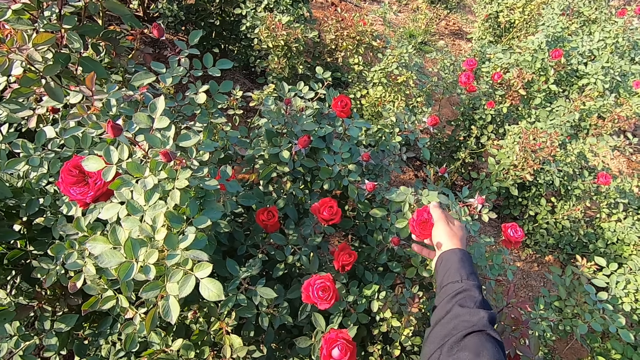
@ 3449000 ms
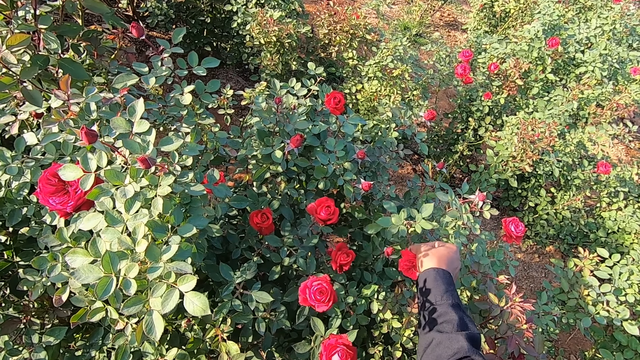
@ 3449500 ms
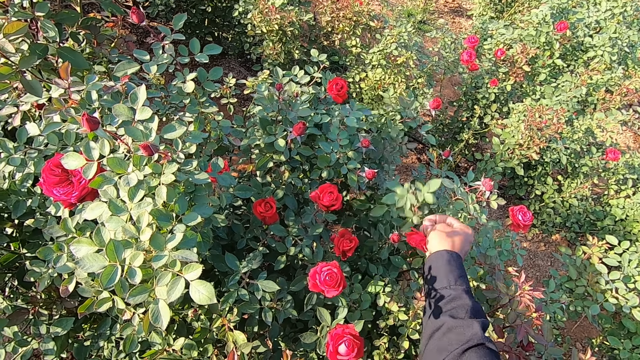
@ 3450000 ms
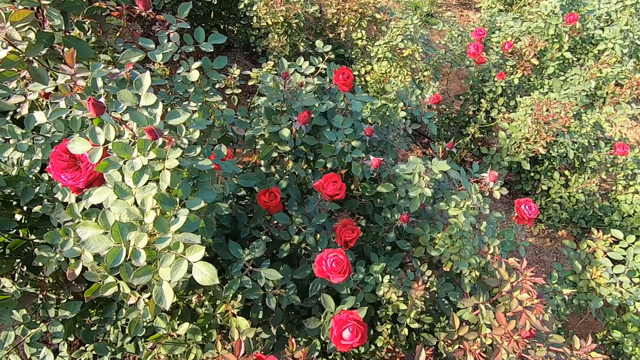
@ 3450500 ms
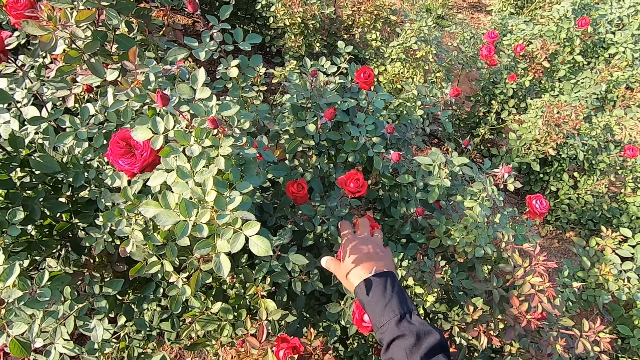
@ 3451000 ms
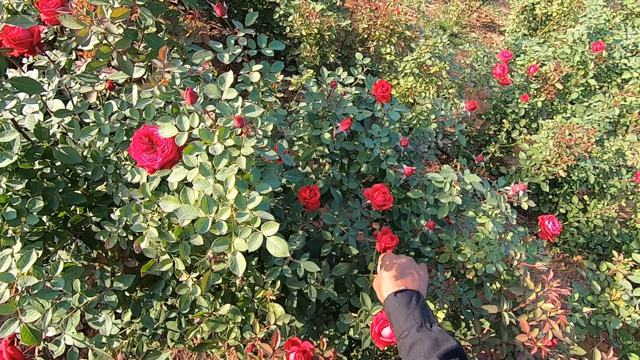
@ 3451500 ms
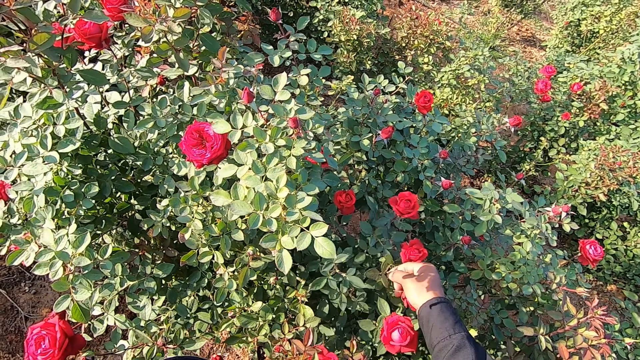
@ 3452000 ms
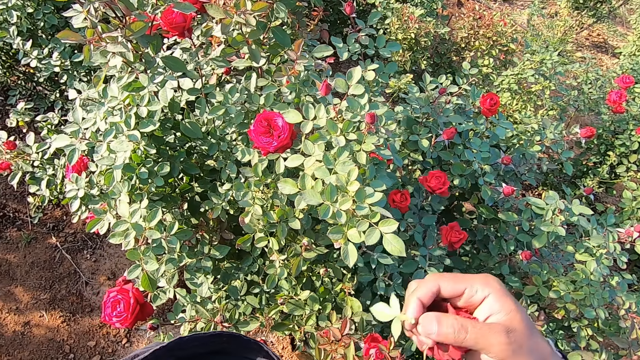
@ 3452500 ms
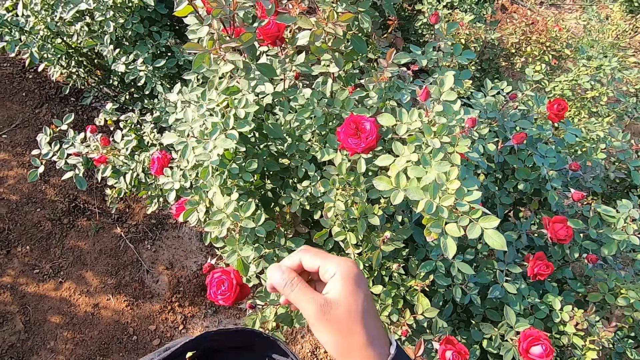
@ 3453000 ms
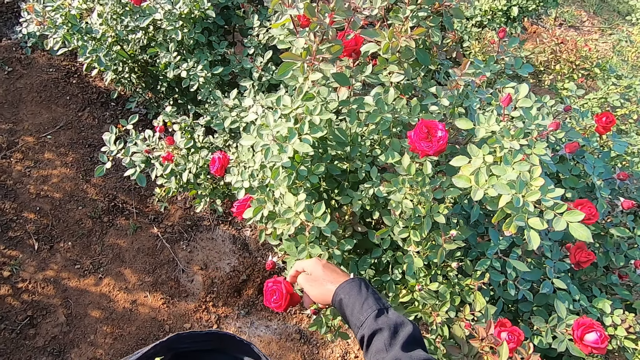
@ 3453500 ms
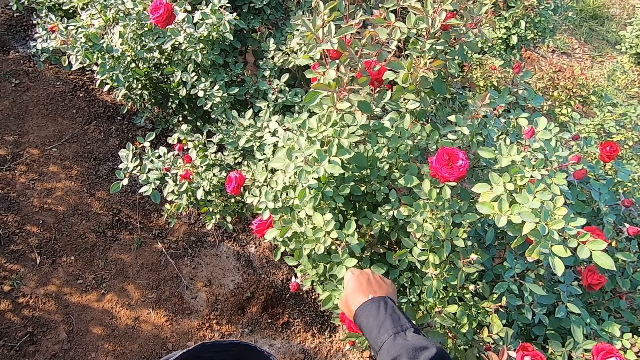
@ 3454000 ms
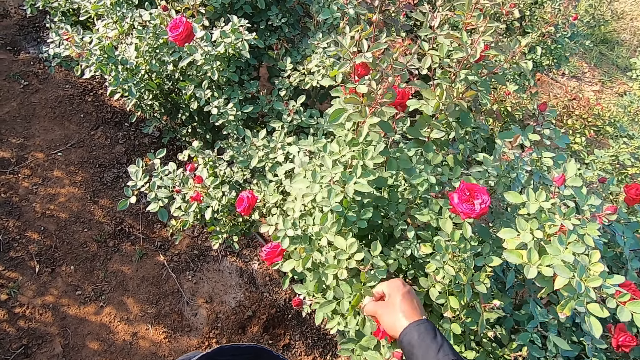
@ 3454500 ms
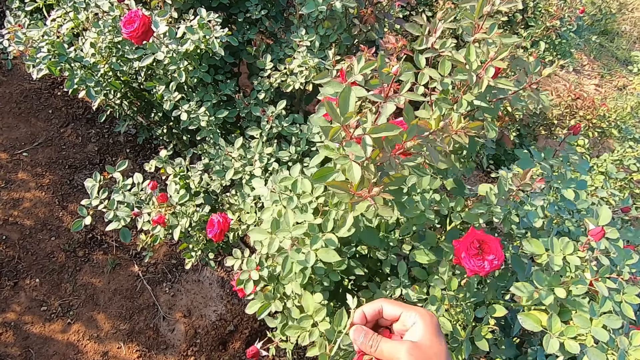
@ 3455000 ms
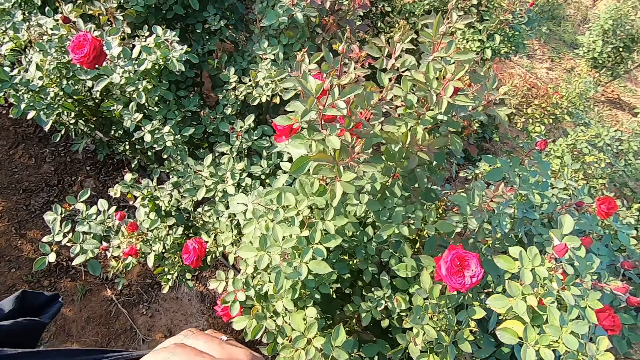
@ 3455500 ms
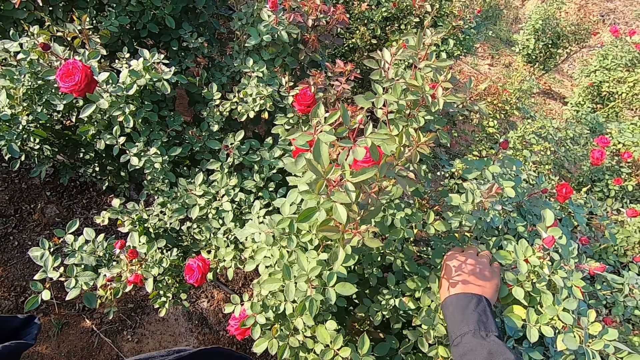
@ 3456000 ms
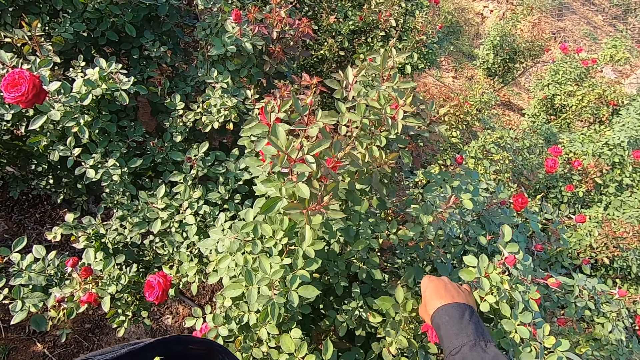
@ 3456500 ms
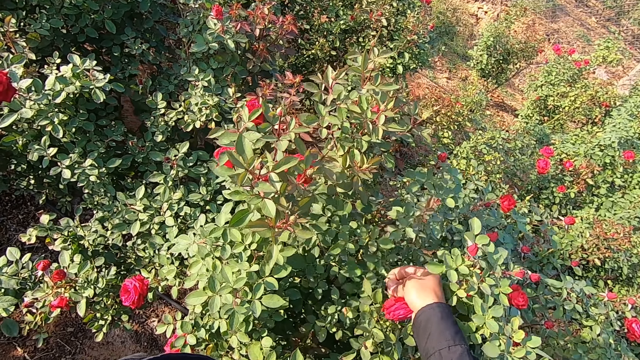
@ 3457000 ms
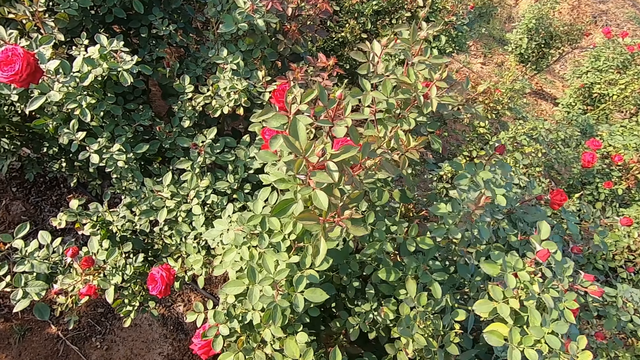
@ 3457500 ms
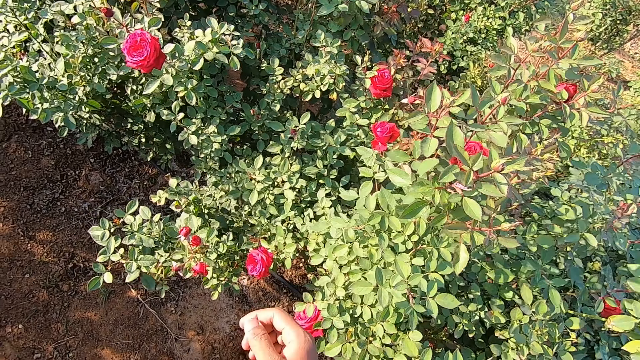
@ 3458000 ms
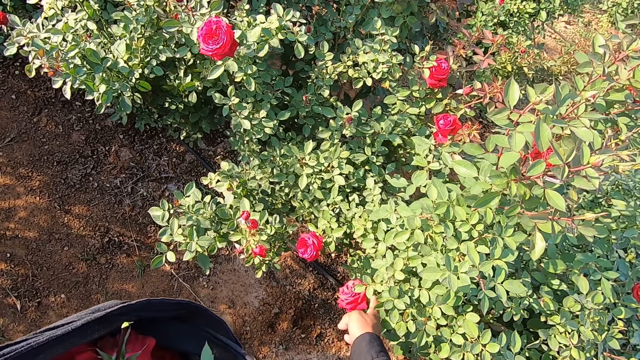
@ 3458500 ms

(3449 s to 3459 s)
The camera wearer plucks a flower from a plant with his right hand. He plucks a flower from the plant with his right hand again. He drops the flower in the cloth with his right hand. He plucks a flower from the plant with his right hand. He drops the flower in the cloth with his right hand. He plucks a flower from the plant with his right hand. He drops the flower in the cloth with his right hand.

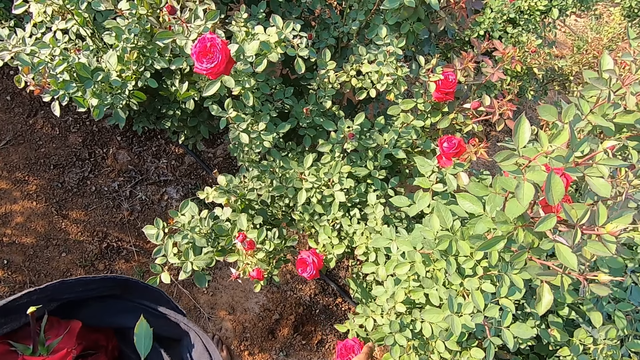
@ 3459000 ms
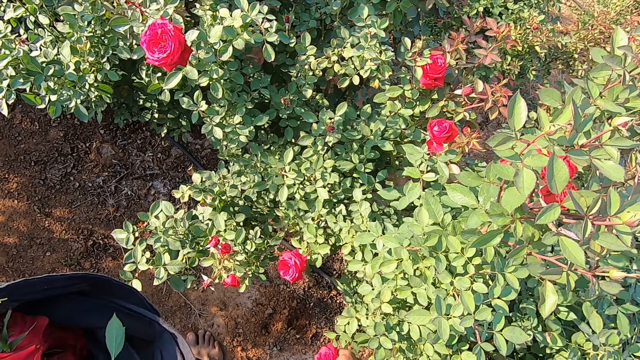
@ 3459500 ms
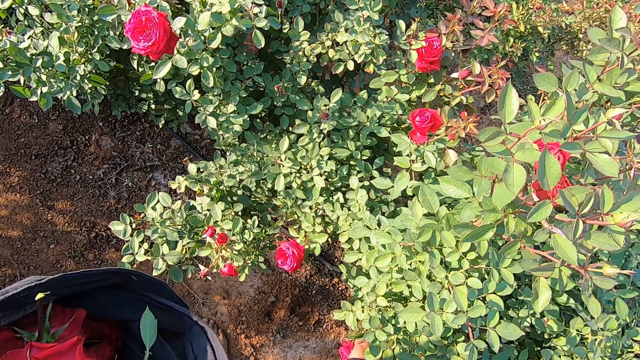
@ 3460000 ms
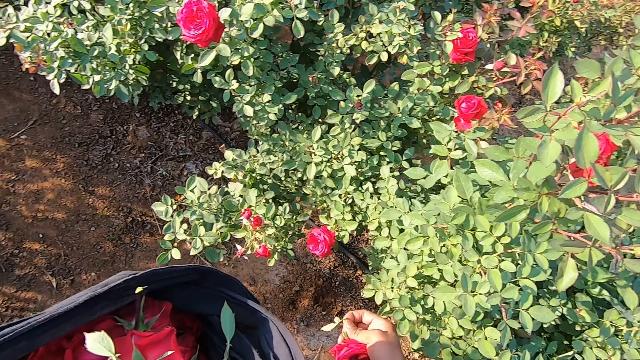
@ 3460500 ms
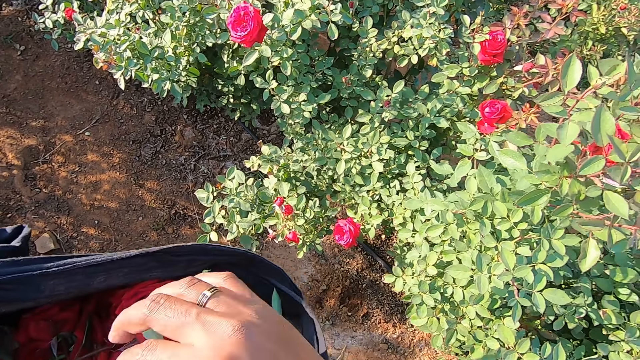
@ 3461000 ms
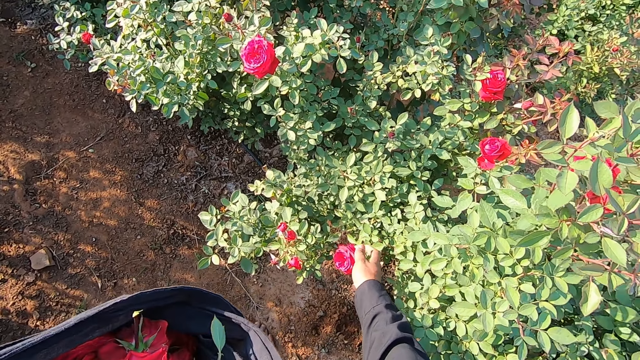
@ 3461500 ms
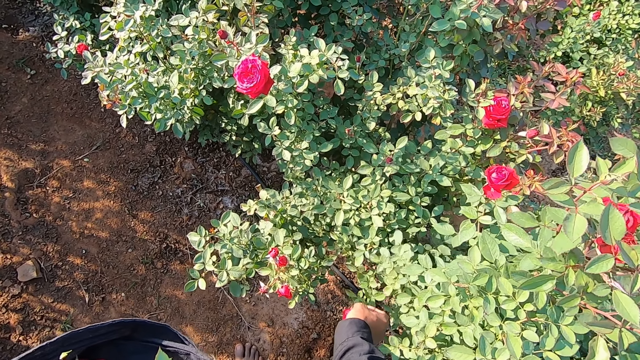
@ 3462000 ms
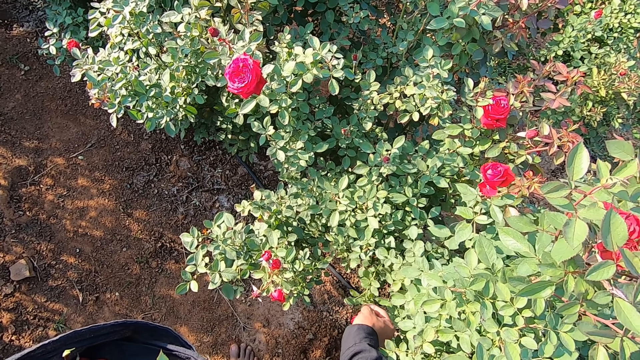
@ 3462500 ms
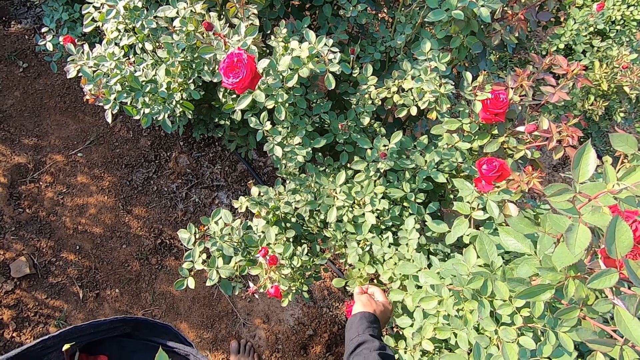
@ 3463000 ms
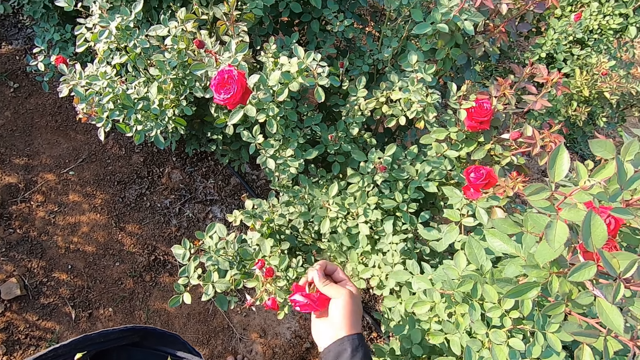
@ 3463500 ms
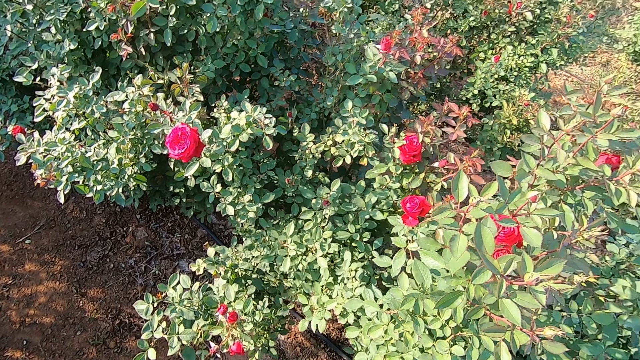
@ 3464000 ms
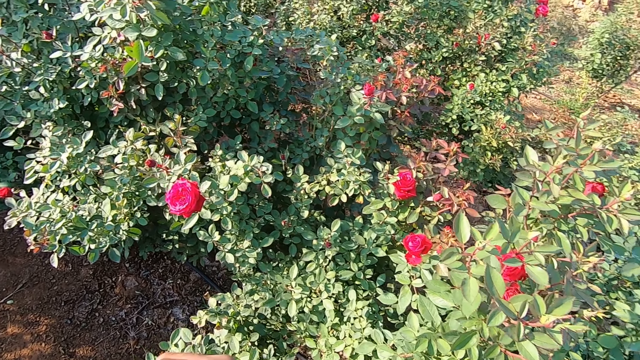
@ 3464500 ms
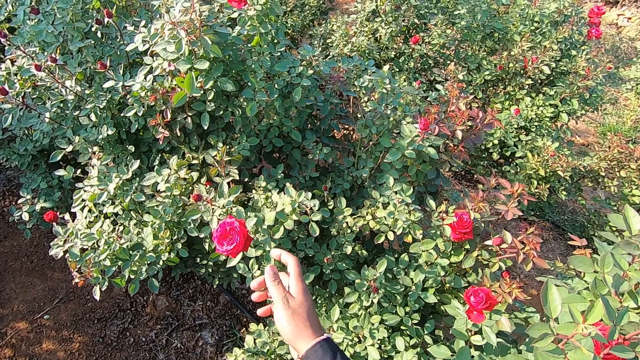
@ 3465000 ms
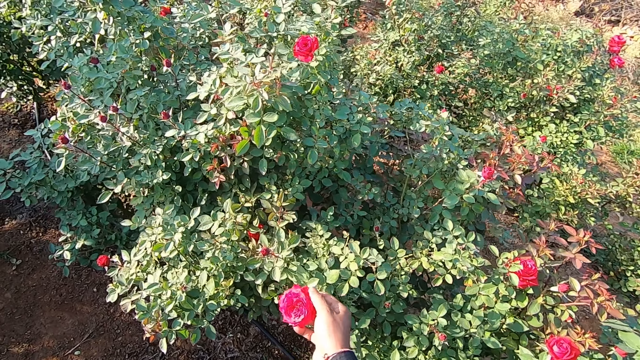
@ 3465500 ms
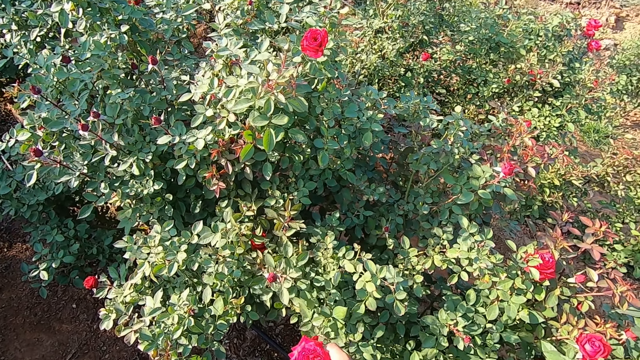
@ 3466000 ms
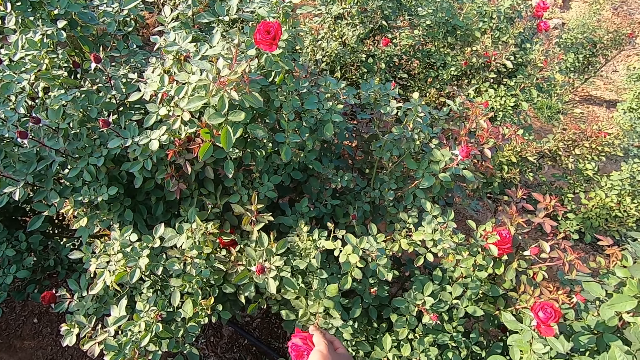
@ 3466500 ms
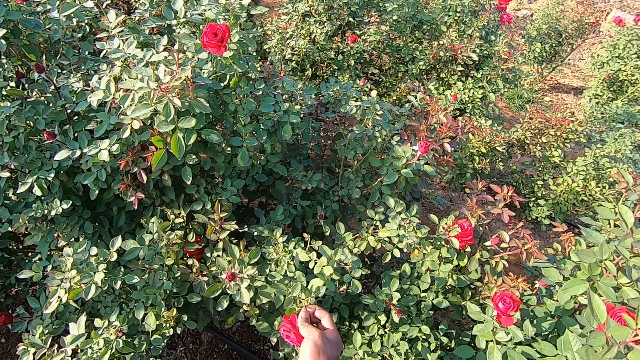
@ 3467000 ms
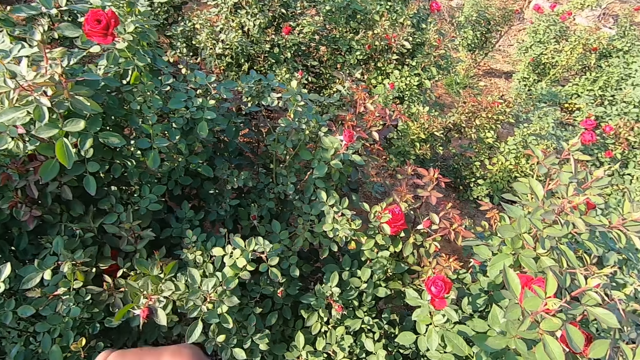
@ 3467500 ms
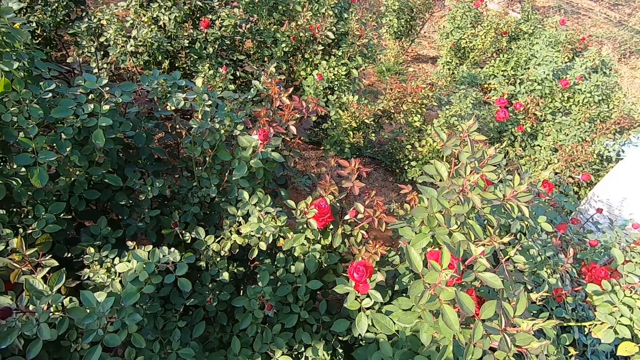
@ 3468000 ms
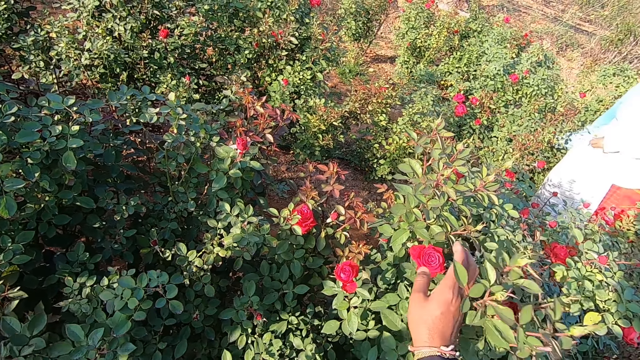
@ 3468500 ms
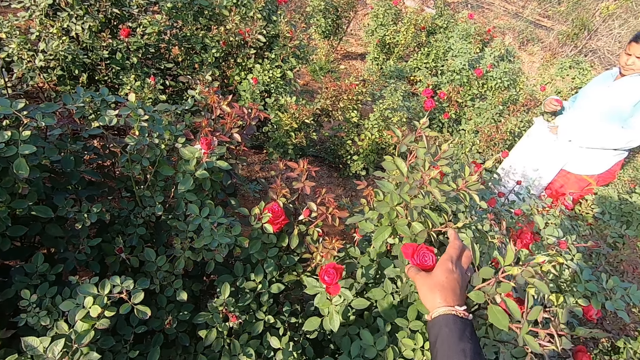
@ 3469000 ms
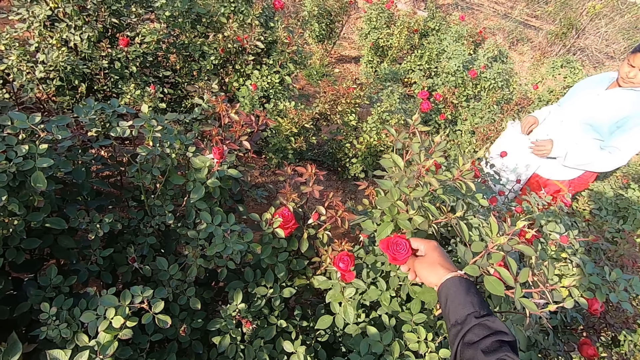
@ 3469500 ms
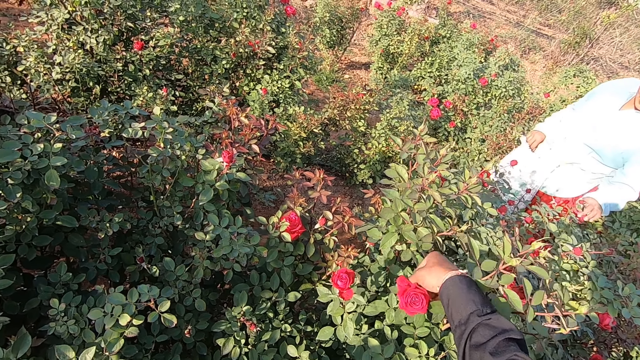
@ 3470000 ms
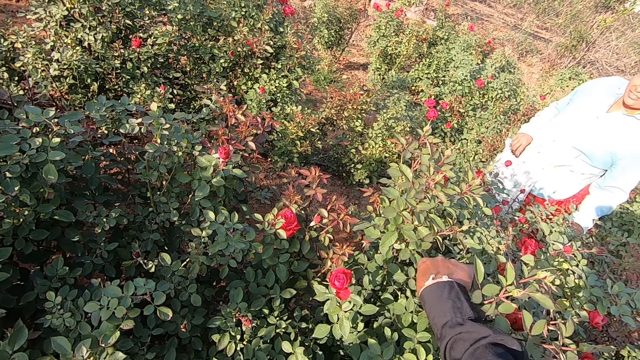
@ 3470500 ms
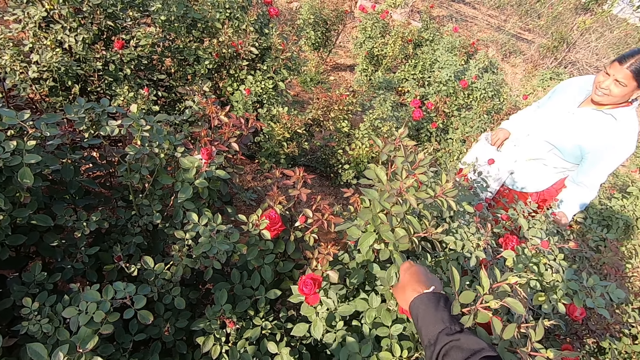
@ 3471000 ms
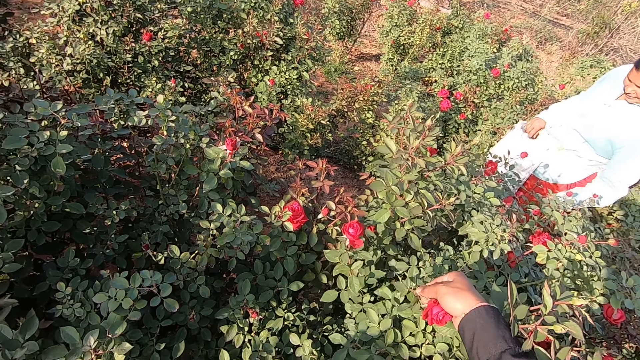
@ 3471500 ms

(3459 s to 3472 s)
The camera wearer plucks a flower from a plant with his right hand. He drops the flower in the cloth with his right hand. He plucks a flower from the plant with his right hand. He drops the flower in the cloth with his right hand. He plucks a flower from the plant with his right hand. A woman plucks a flower from the plant with her right hand and drops the flower in the pouch with her right hand. The camera wearer talks with the woman. He plucks a flower from the plant with his right hand. The woman plucks a flower from the plant with her left hand.
